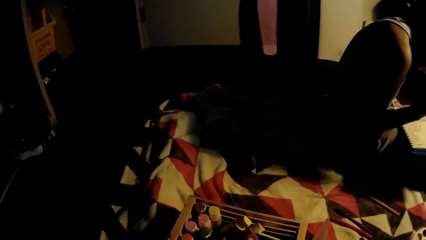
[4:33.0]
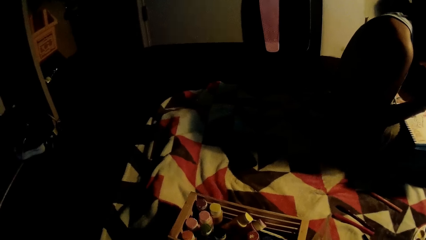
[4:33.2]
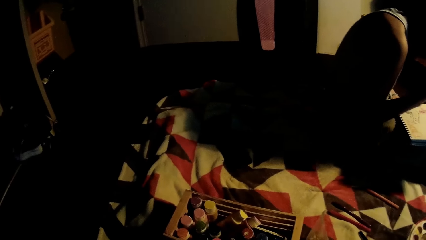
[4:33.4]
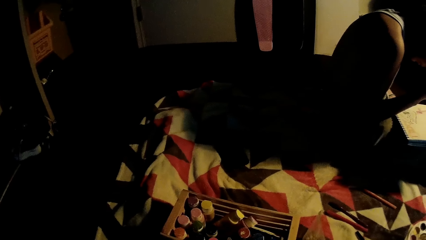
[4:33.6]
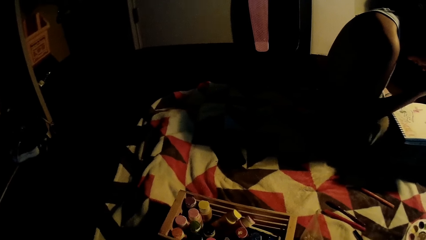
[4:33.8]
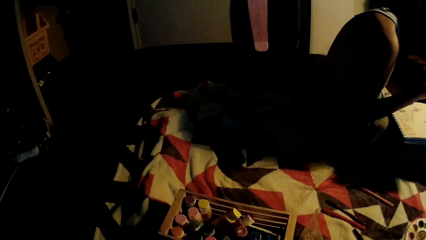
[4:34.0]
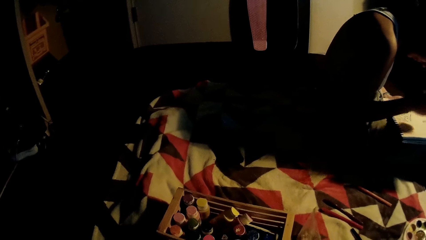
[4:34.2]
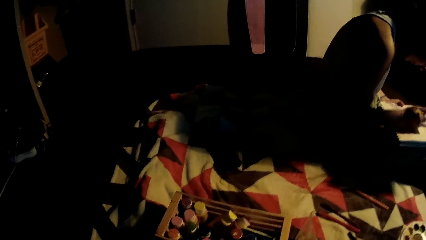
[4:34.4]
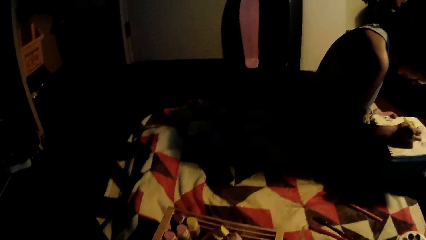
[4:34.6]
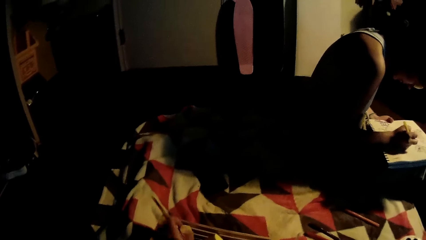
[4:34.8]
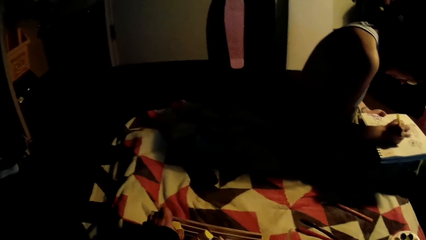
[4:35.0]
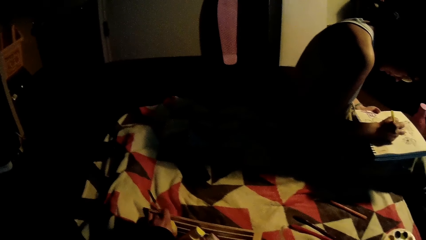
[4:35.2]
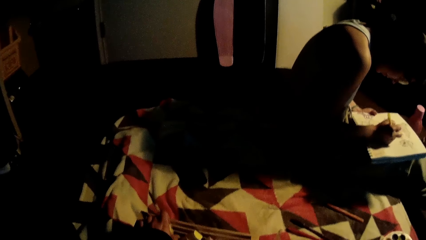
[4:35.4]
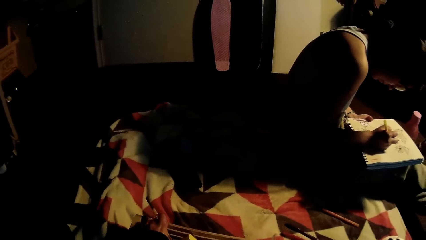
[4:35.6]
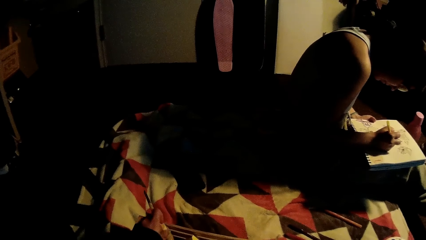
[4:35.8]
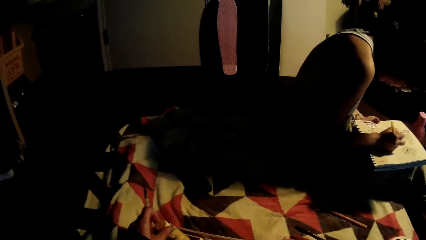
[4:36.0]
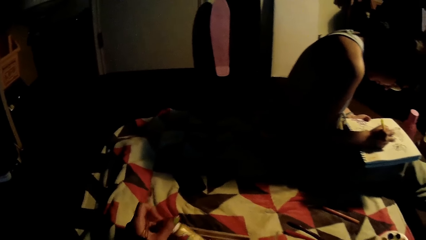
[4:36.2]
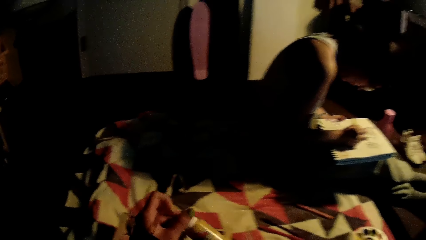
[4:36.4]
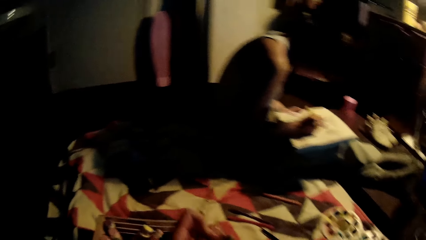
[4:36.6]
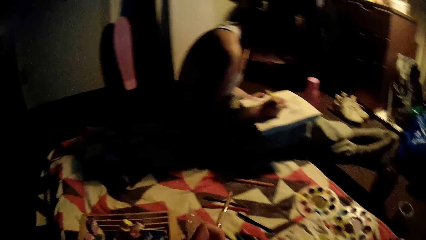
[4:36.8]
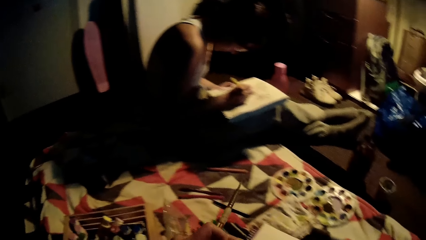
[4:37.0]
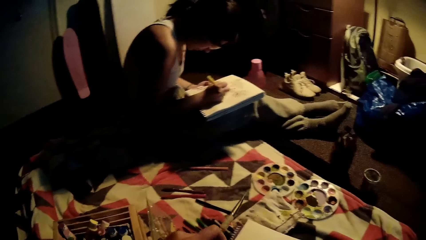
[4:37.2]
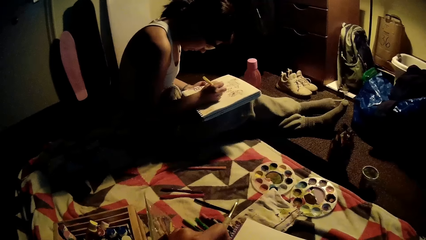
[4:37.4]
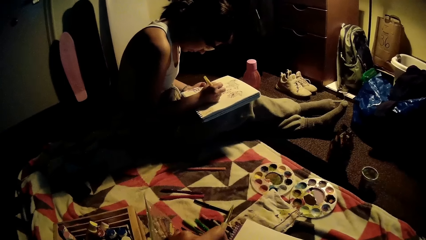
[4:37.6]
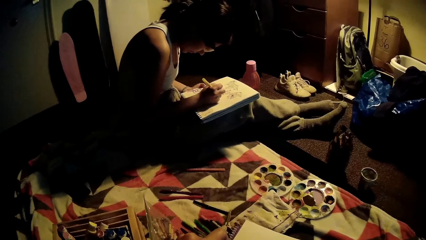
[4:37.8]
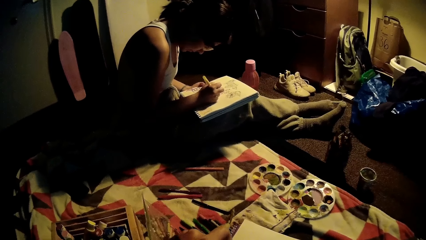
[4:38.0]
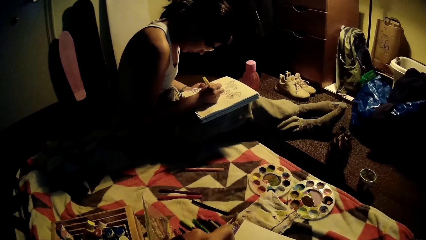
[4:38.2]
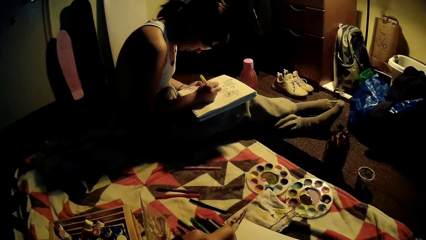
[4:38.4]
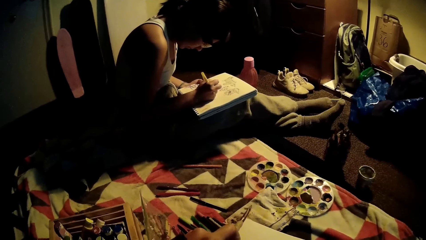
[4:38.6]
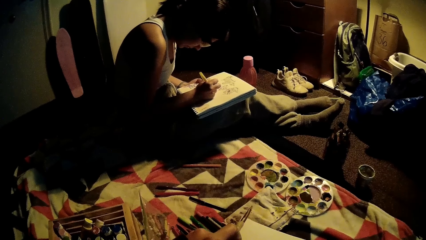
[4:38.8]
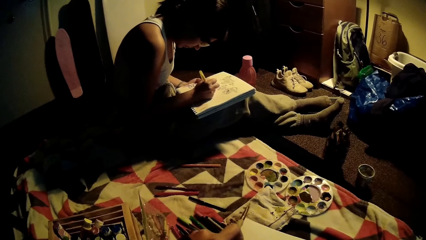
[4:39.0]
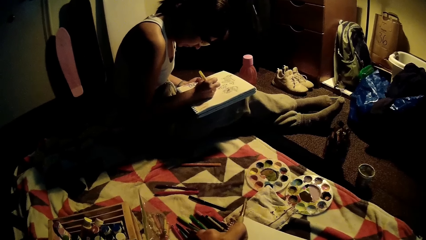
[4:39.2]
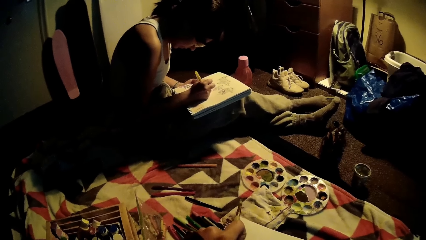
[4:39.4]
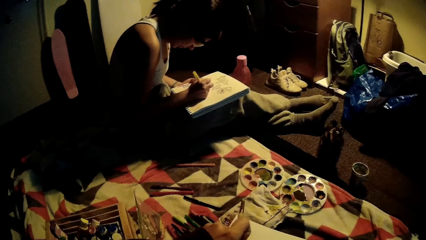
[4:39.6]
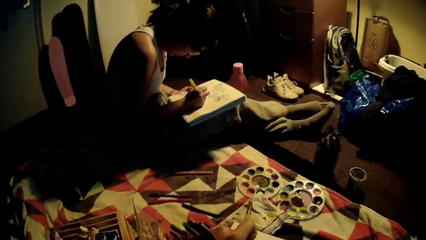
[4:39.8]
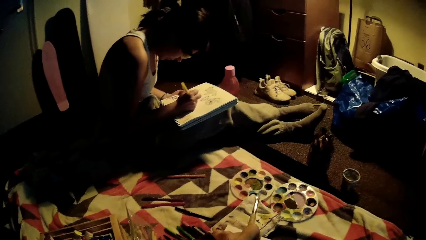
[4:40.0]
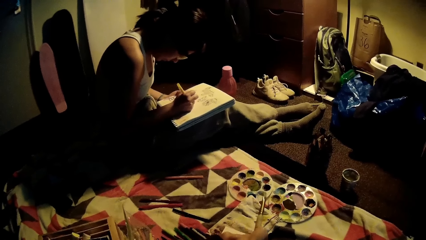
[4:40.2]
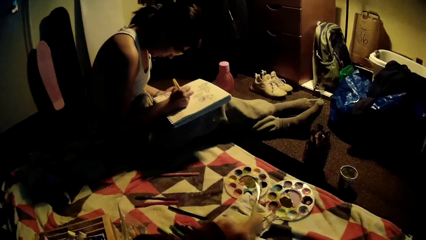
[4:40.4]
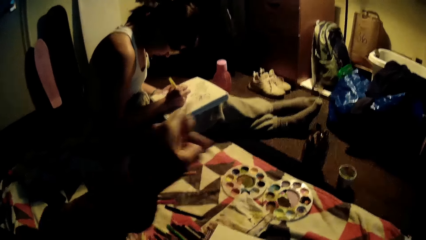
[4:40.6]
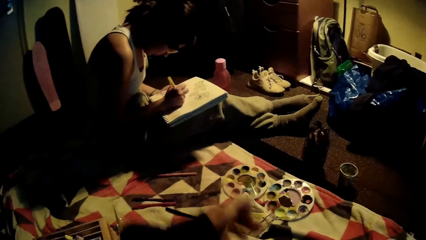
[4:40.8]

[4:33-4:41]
The camera wearer picks a paint bottle. They open the paint bottle.

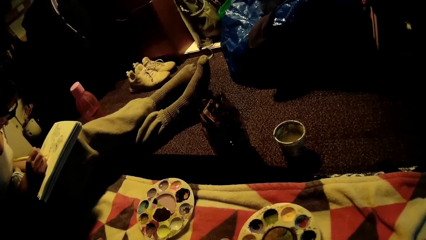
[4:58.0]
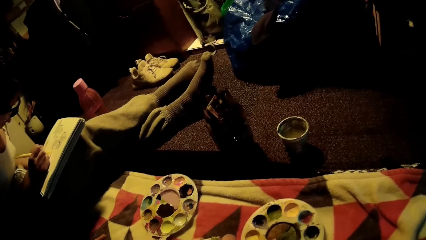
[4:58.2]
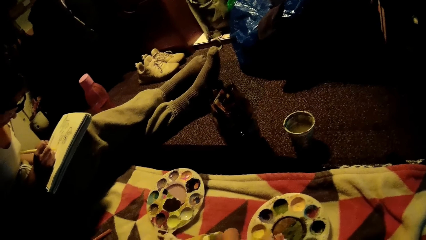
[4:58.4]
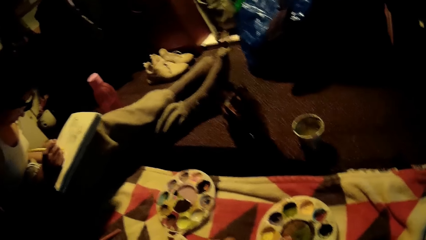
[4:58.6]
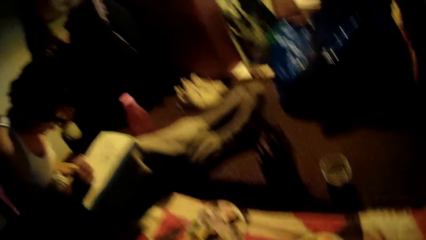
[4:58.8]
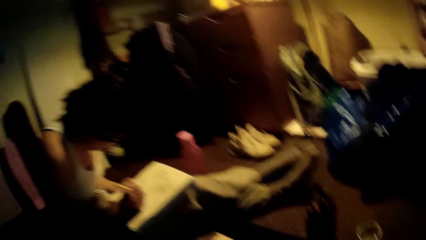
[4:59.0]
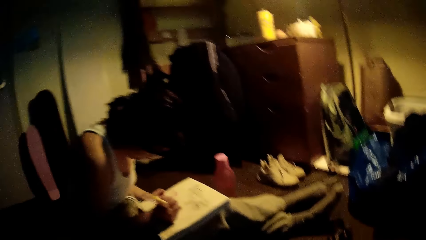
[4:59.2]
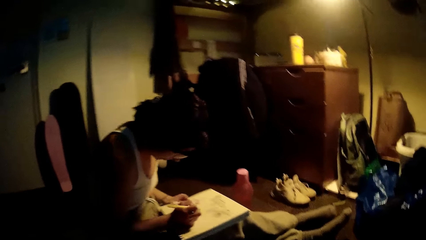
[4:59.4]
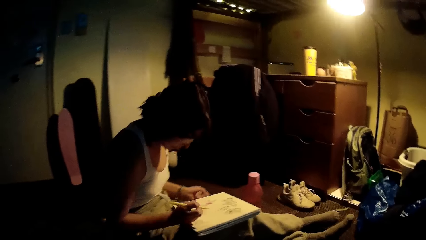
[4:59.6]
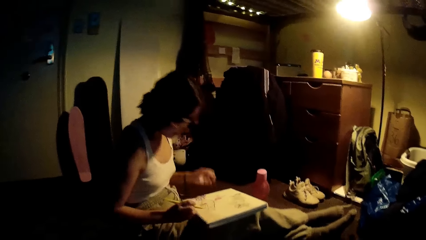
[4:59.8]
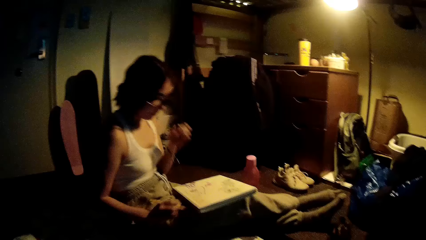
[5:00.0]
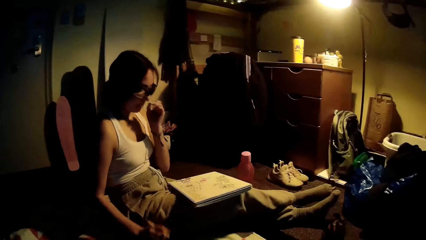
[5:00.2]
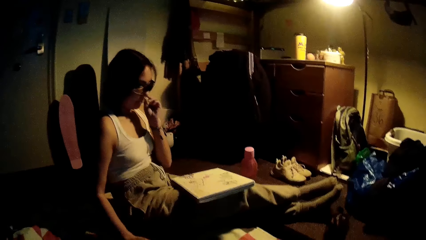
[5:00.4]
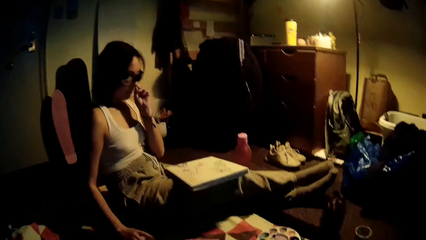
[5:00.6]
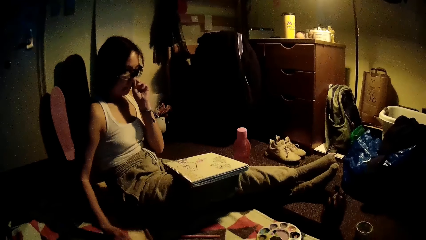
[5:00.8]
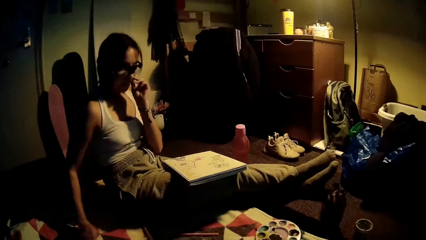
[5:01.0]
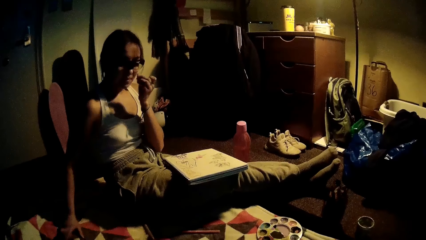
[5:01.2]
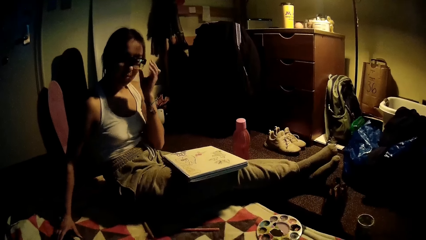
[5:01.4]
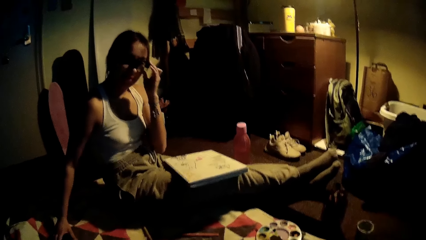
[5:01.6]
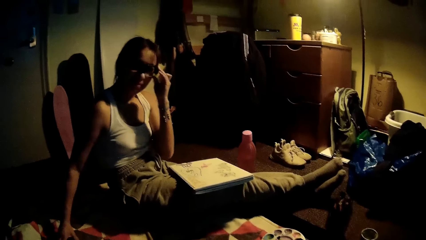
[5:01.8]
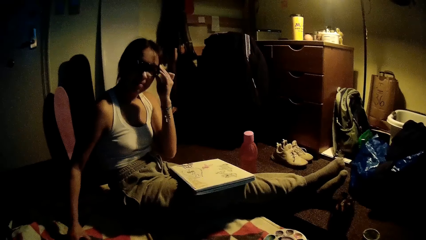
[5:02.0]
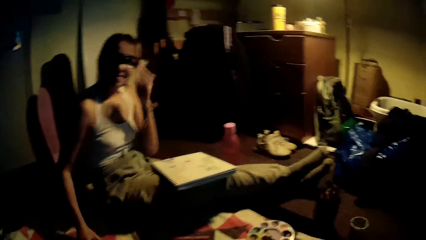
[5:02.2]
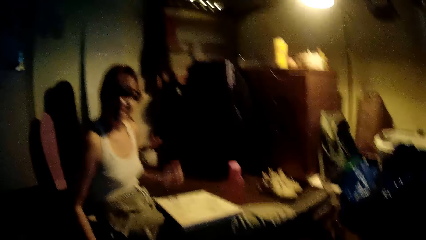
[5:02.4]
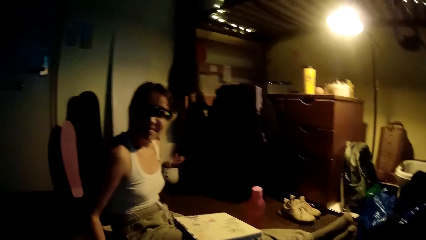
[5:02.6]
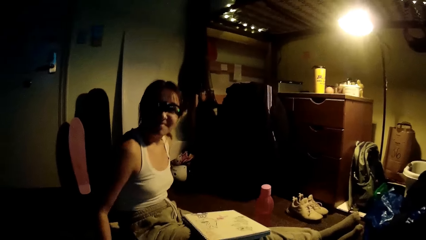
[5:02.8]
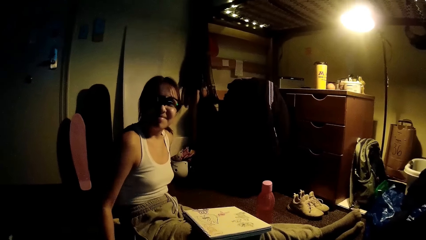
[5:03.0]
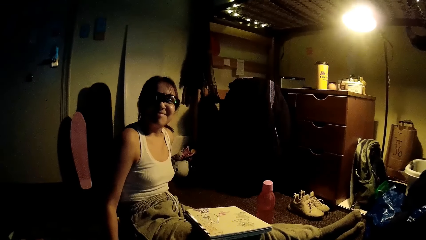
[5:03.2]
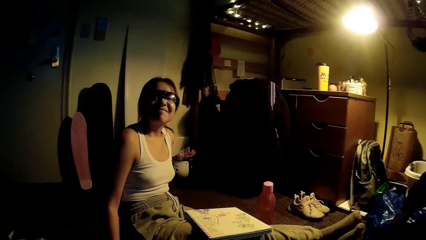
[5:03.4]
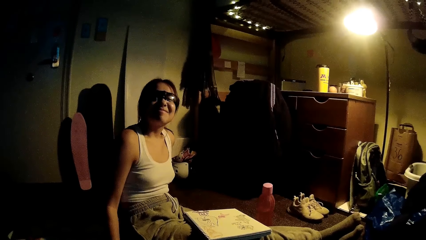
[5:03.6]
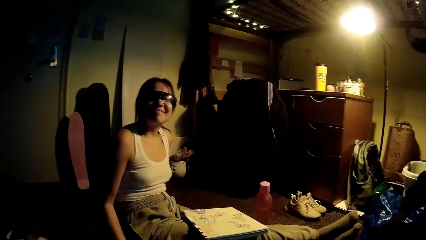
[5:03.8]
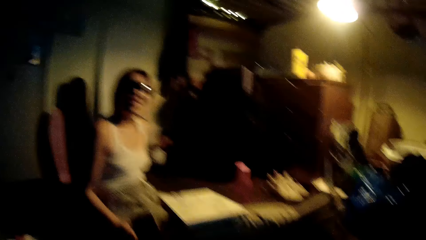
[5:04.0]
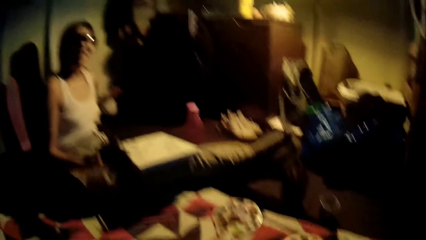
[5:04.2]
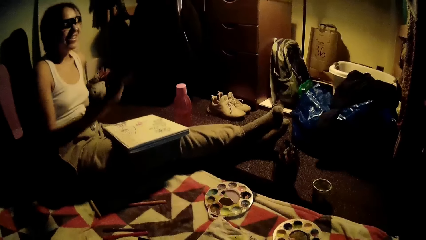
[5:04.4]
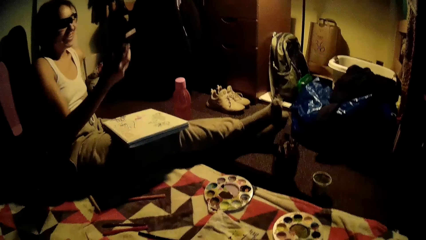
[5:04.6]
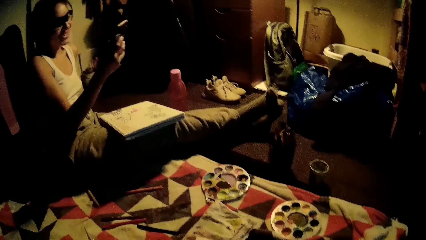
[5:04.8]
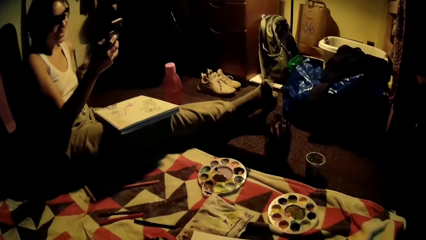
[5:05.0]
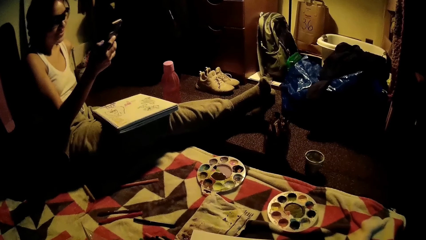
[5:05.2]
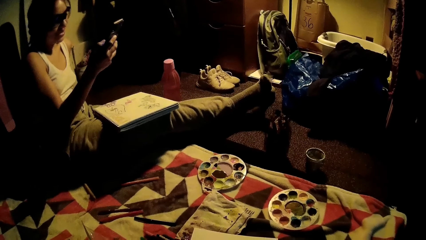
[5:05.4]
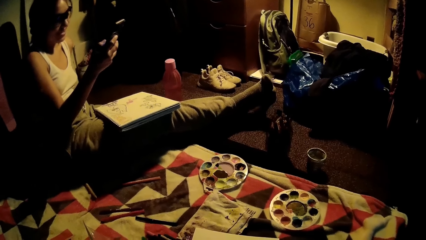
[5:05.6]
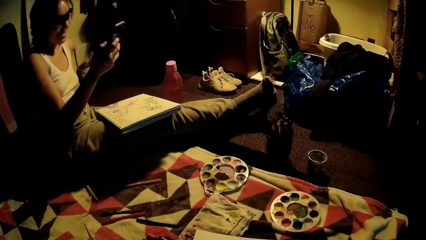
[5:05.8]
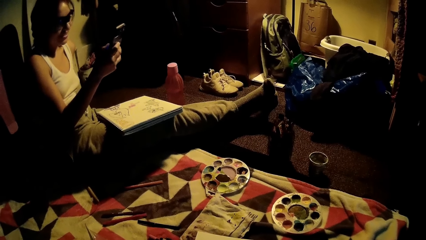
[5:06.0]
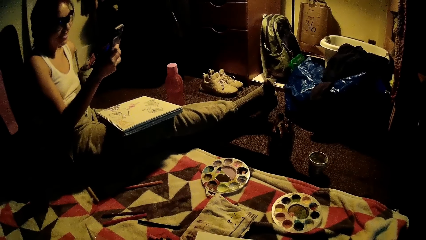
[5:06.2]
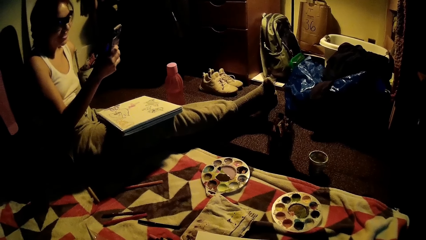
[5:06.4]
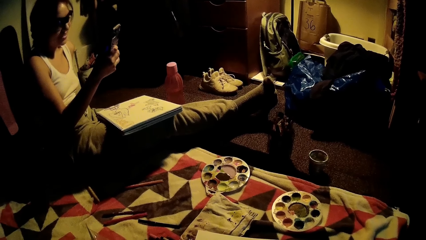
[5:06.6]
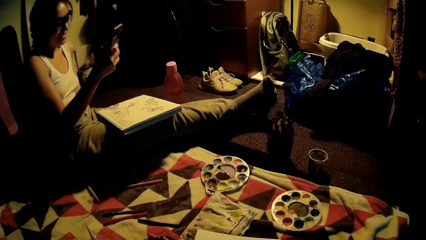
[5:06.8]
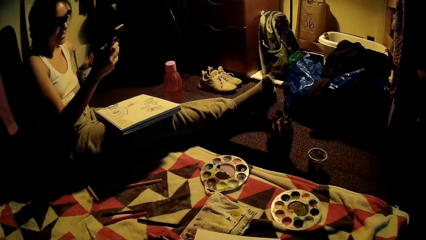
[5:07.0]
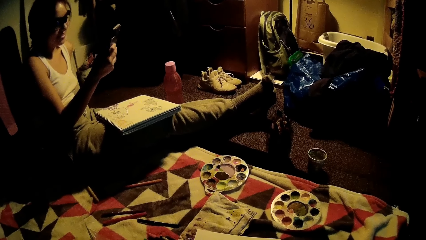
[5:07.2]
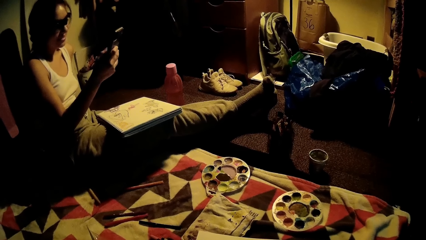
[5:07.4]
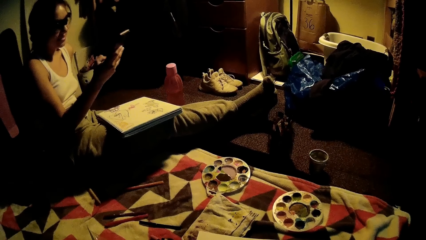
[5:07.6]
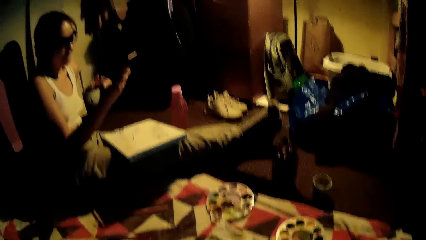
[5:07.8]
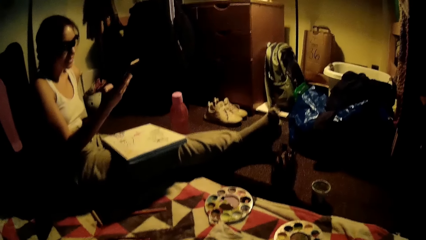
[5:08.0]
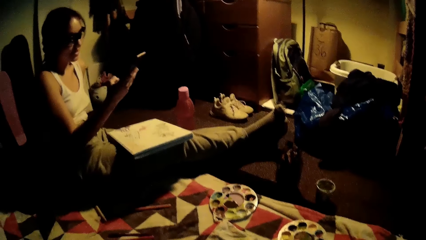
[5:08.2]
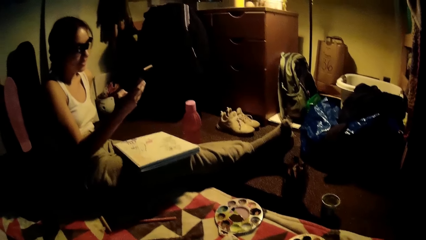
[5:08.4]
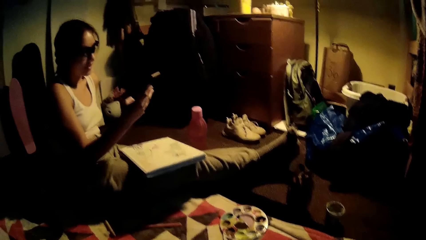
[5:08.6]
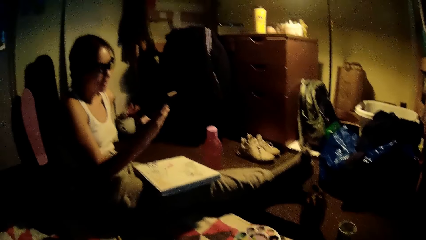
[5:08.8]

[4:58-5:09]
The woman picks her nose with her left hand. She searches the bed for a phone with her right hand, adjusts a pair of glasses with her left hand, picks the phone from the bed with her right hand, and places her left hand on the bed. She interacts with the camera wearer. She presses the phone with her right hand.
